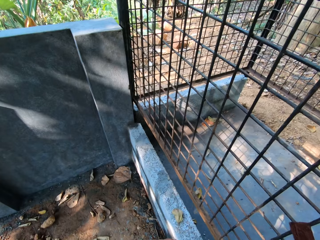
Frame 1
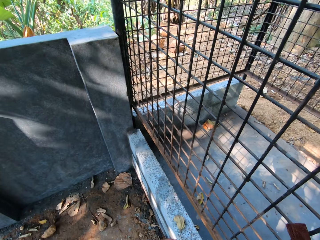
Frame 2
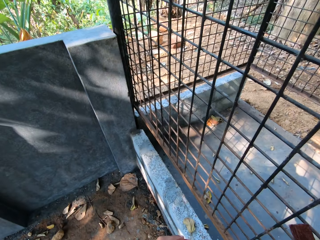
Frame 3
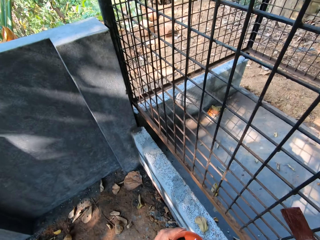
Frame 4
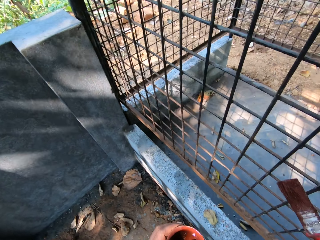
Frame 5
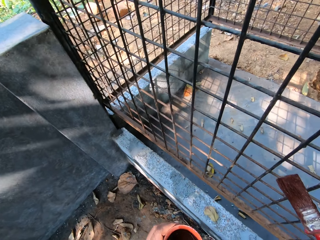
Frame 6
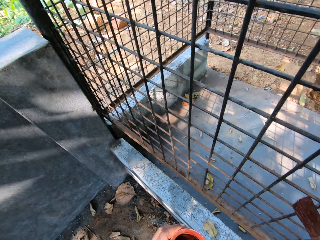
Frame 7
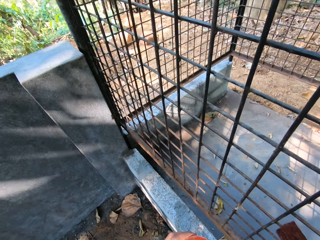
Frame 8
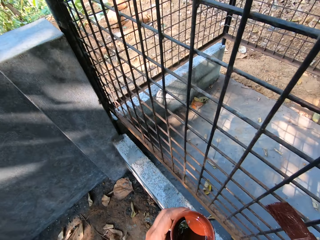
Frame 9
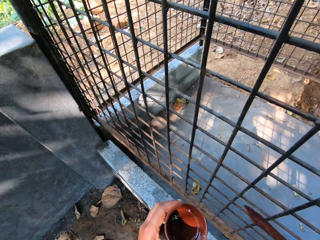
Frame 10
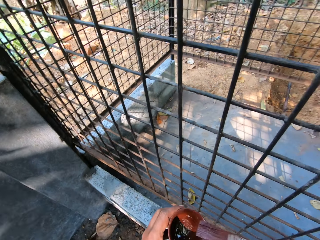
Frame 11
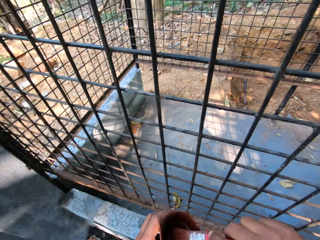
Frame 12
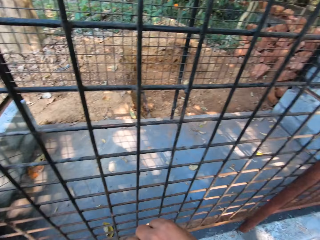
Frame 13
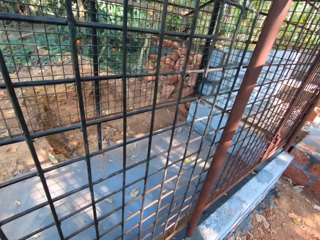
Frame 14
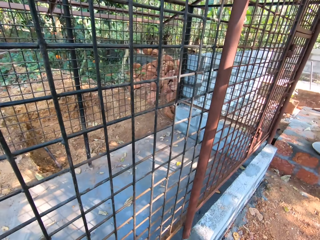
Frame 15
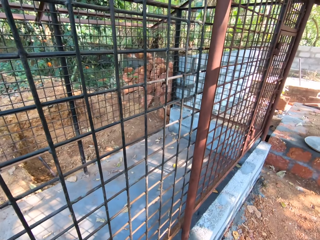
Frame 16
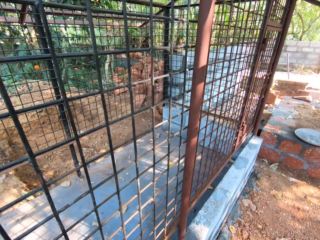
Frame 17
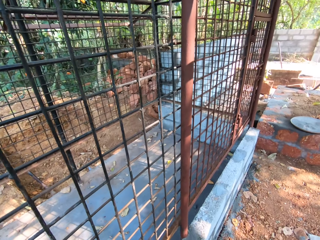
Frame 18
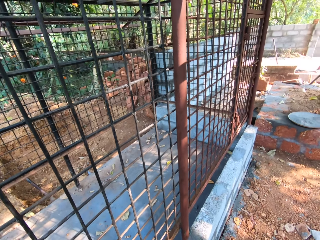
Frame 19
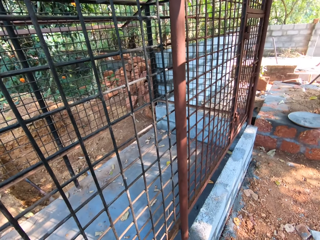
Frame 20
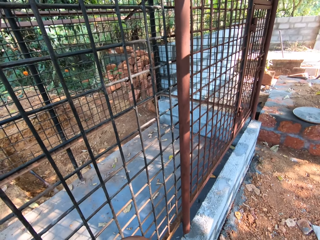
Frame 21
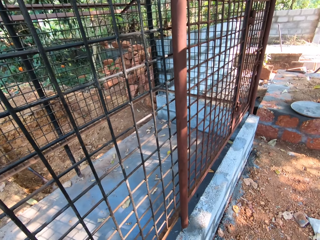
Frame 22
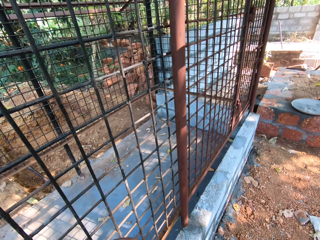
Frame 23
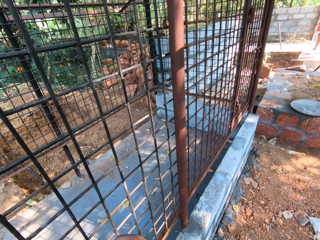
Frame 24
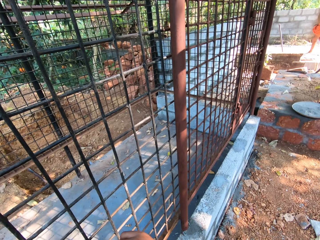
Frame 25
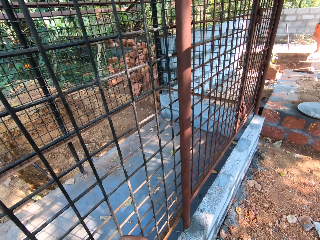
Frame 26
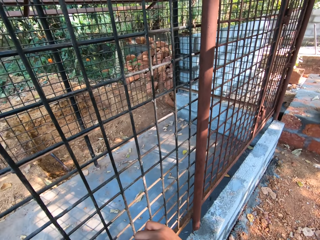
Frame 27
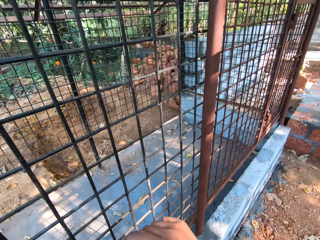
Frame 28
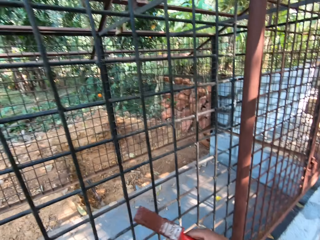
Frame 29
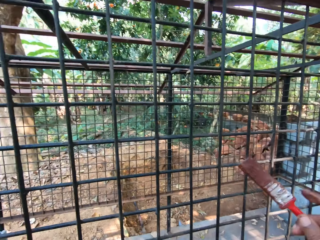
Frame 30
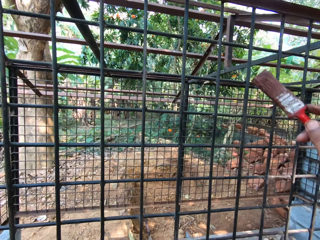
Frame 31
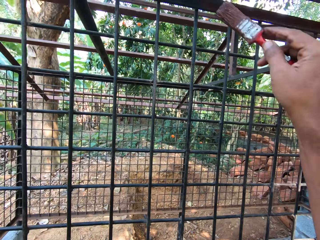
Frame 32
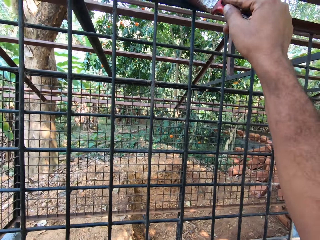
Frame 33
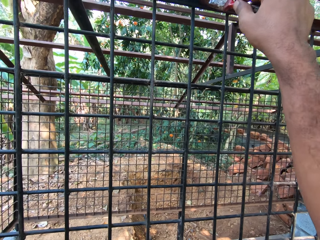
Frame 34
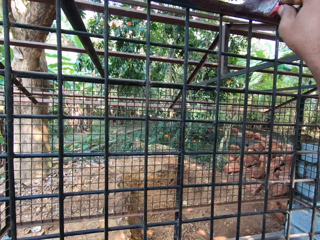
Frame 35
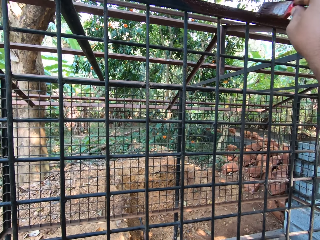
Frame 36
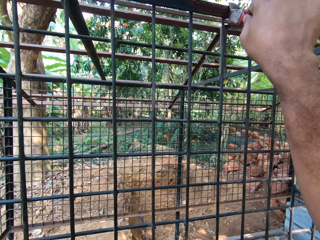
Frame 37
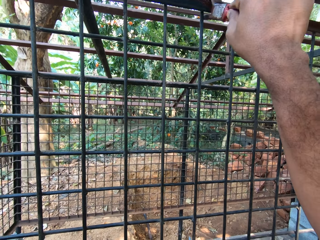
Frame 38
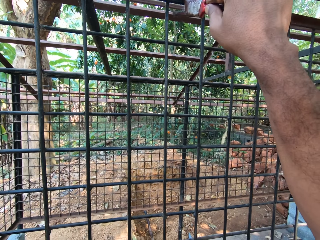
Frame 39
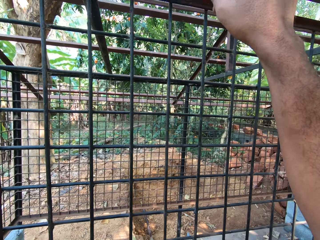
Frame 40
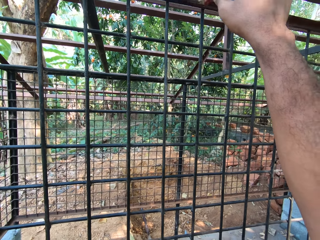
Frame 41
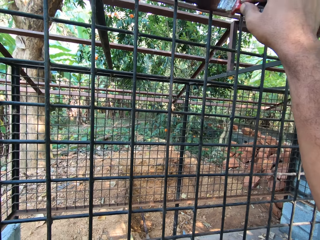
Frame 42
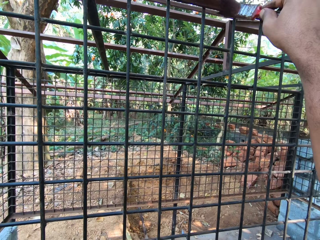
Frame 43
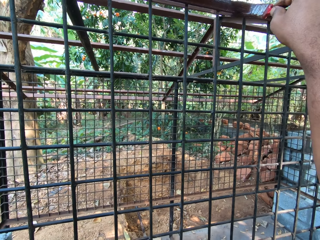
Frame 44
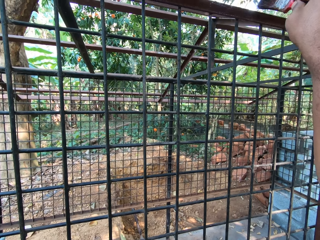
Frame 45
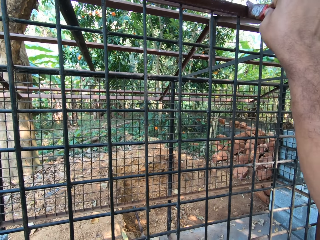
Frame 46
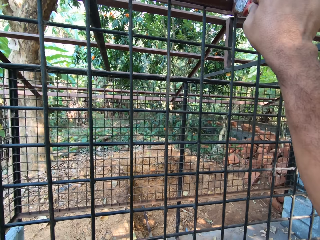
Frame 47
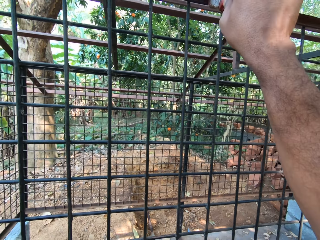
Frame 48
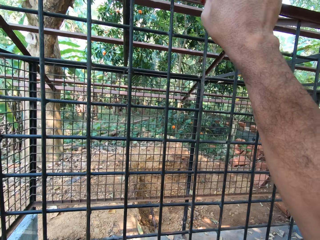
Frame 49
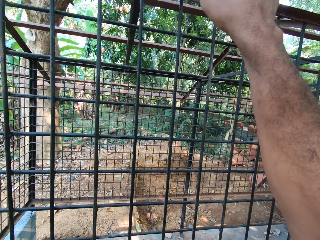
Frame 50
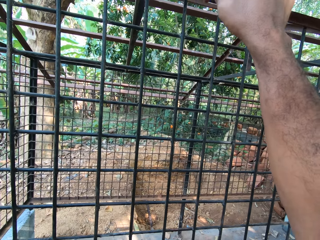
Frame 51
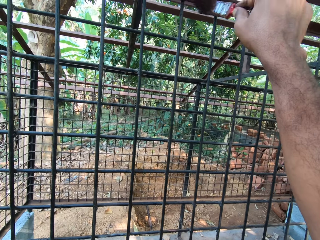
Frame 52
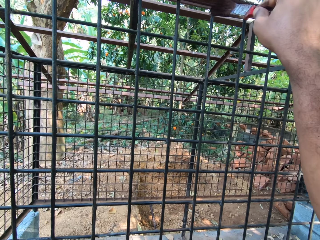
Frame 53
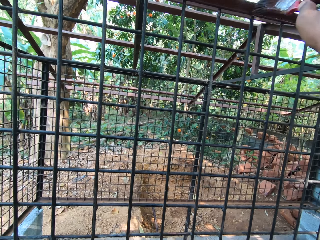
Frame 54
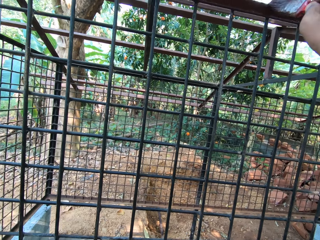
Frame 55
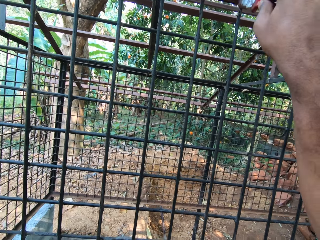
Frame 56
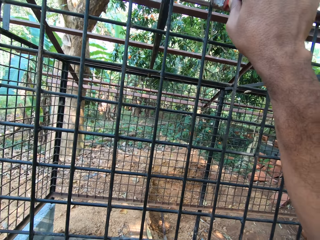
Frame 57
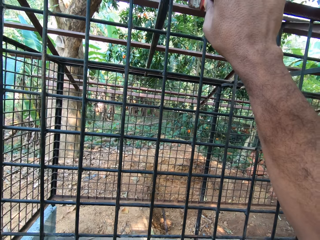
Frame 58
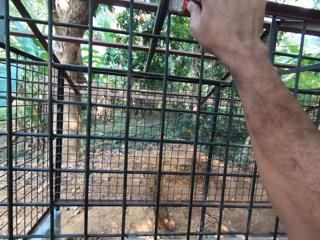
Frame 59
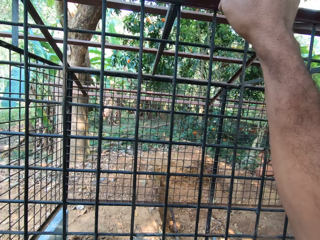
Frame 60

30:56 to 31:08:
The camera wearer dips the paint brush in the paint can with his right hand. He paints the cage with the paint brush in his right hand.

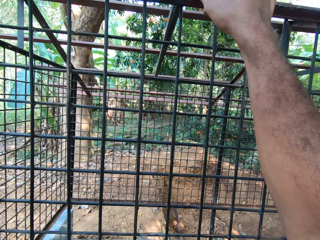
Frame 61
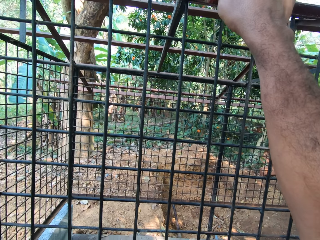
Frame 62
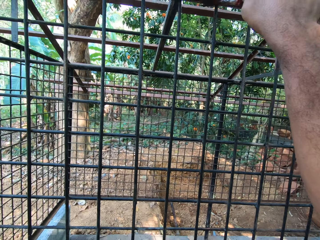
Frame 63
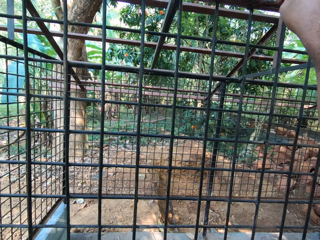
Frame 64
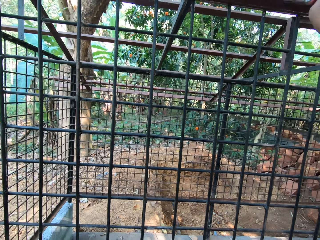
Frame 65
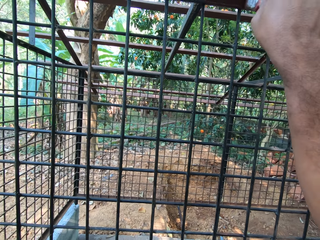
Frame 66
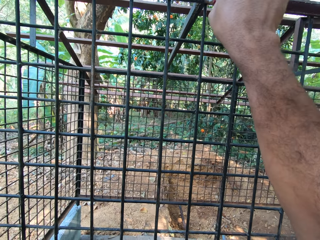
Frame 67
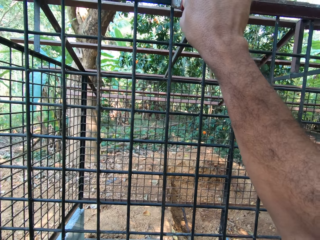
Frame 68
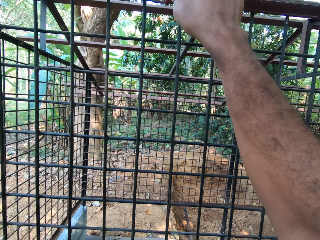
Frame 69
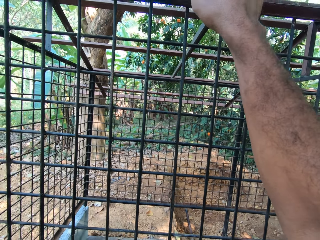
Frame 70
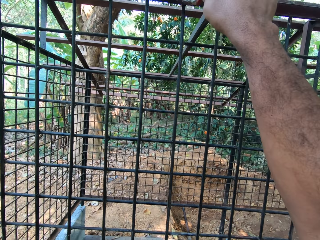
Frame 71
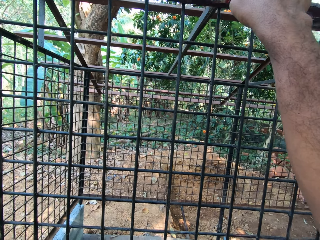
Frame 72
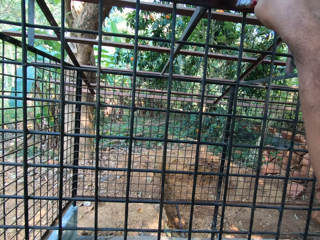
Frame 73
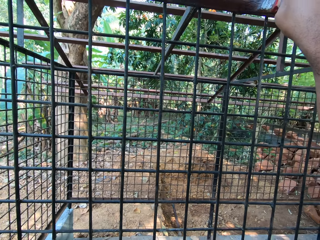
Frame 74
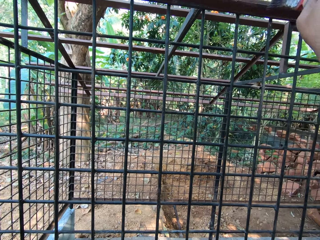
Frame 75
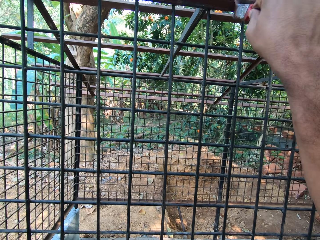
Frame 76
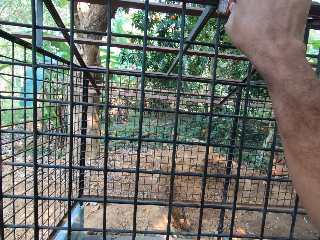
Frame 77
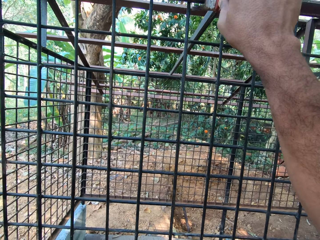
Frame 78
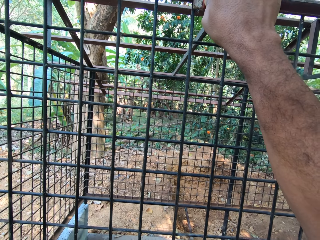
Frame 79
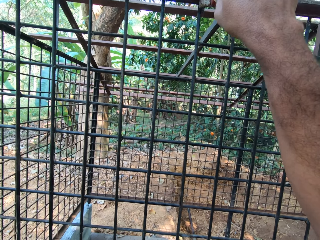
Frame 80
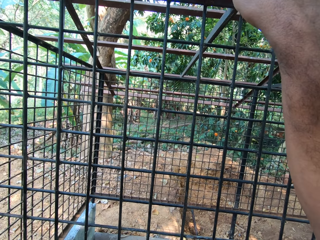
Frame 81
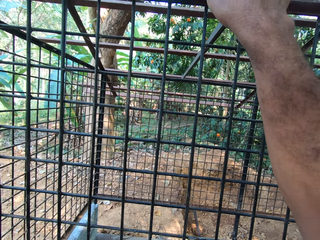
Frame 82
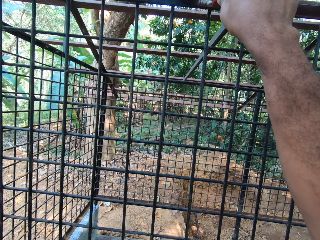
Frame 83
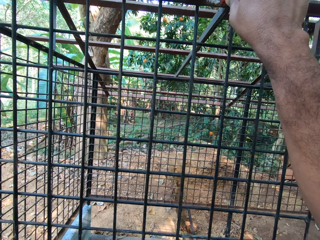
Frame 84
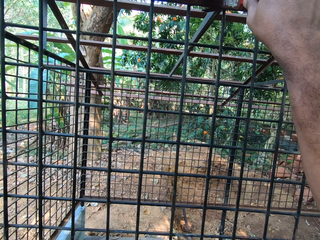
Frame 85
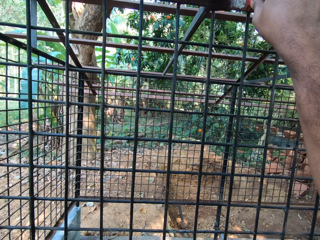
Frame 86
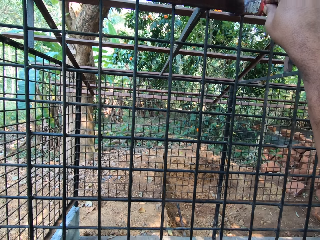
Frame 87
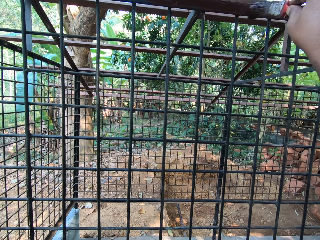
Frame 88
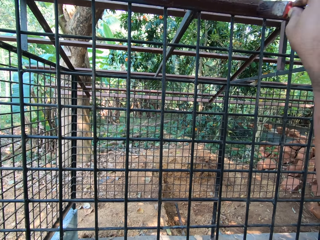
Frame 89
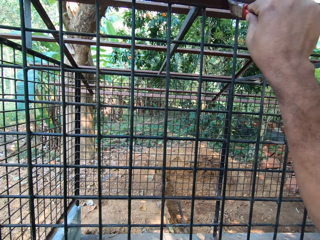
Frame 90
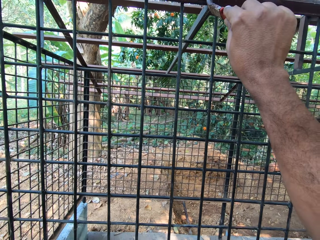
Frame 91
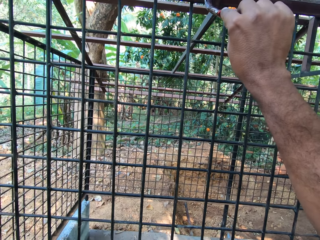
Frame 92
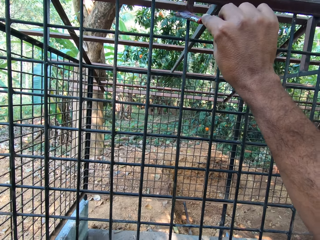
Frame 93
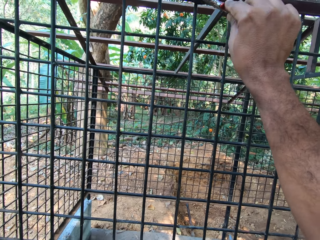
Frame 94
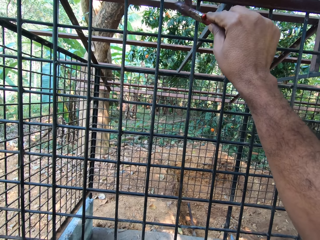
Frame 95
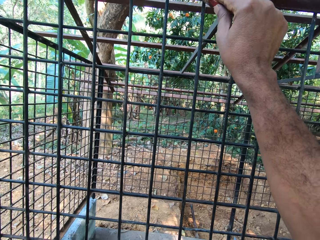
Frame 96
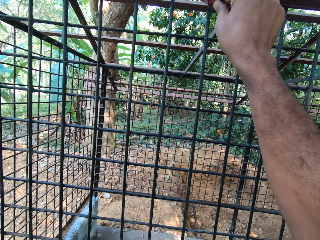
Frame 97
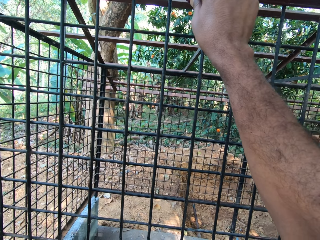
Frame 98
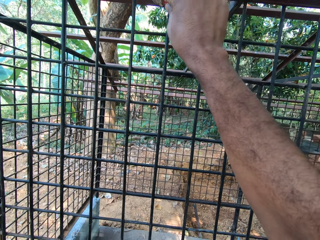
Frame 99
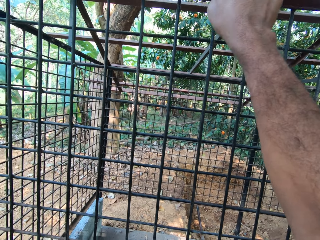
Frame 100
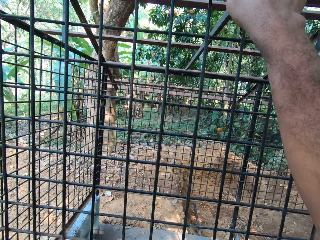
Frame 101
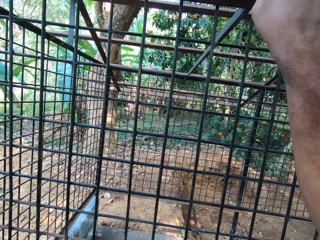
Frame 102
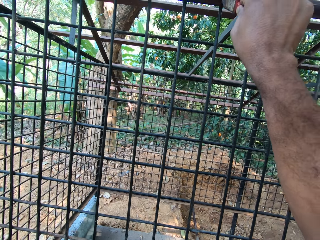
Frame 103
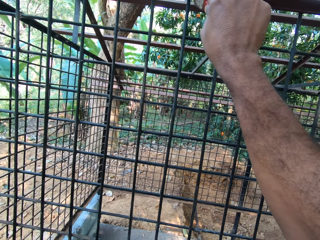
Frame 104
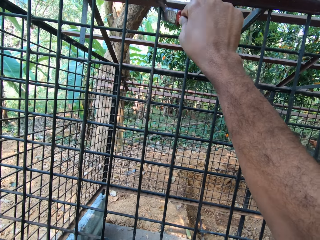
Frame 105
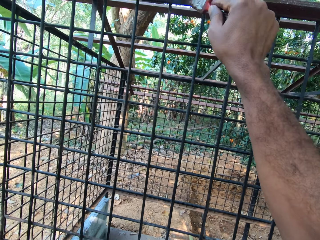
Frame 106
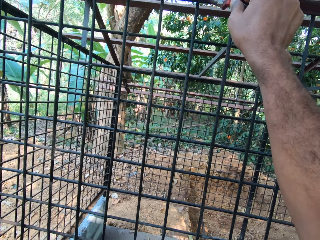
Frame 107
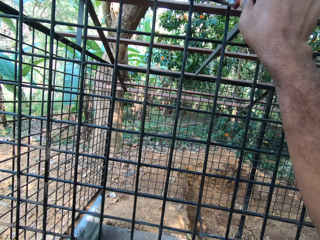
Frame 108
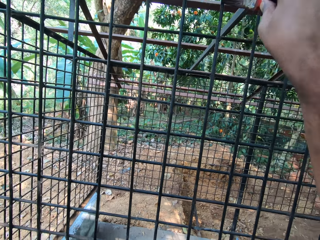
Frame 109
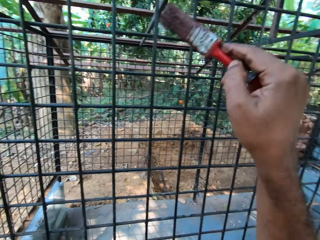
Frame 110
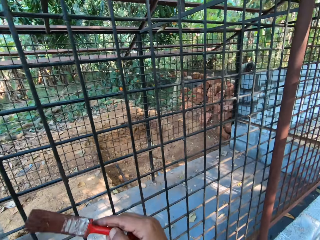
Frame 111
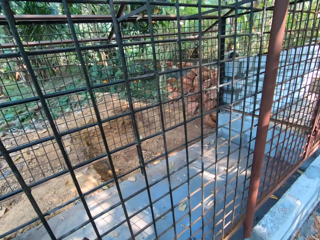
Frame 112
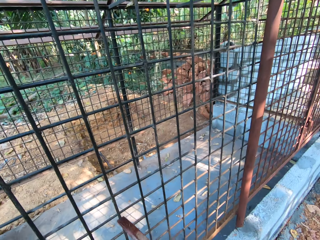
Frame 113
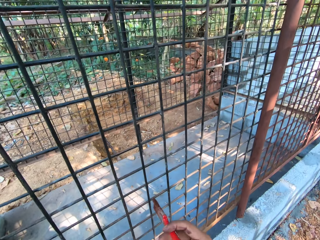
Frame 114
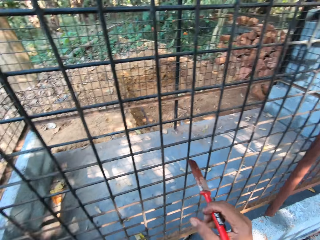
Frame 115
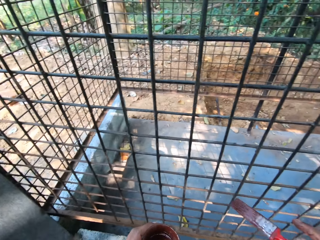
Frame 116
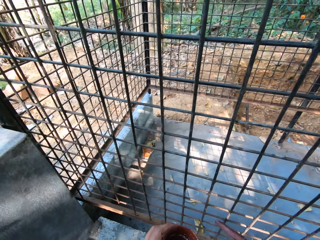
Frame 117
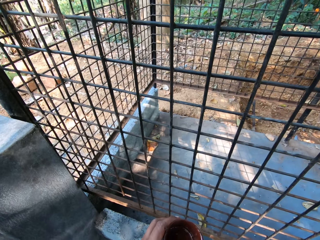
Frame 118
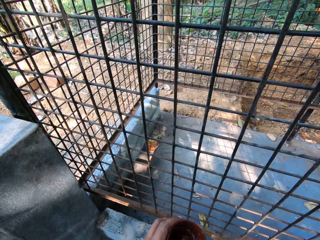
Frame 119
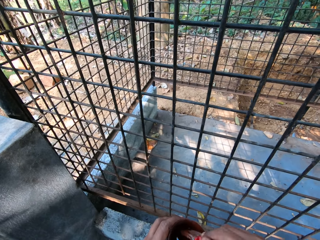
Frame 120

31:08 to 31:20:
The camera wearer holds the paint brush. He dips the paint brush in the paint can with his right hand.
